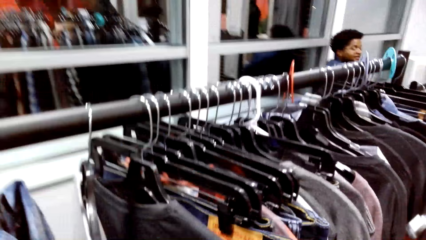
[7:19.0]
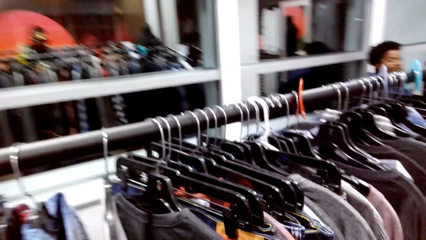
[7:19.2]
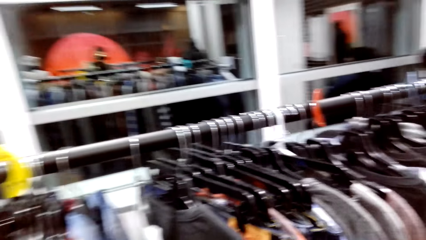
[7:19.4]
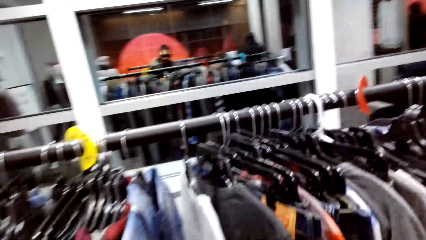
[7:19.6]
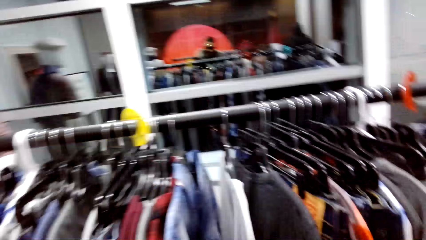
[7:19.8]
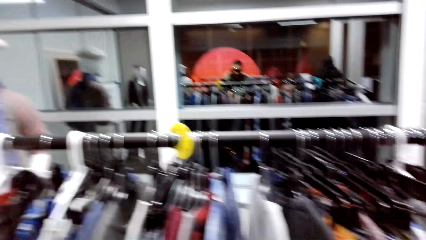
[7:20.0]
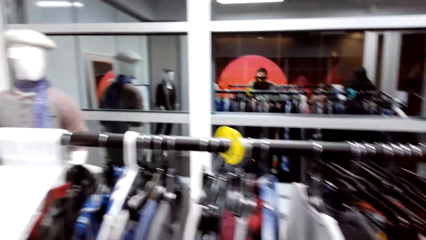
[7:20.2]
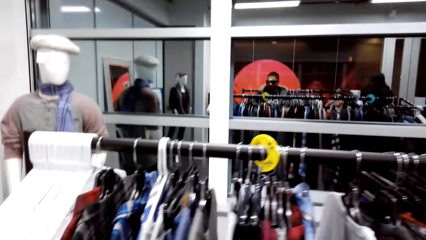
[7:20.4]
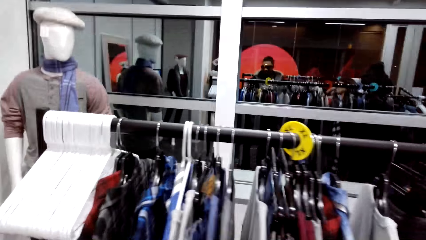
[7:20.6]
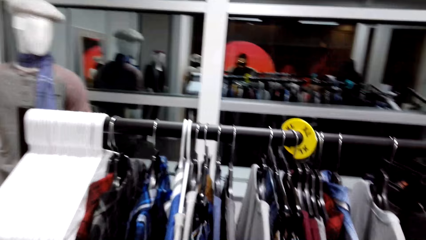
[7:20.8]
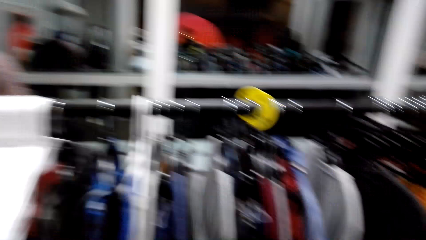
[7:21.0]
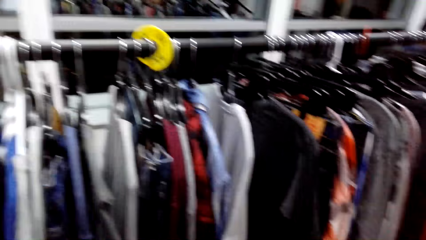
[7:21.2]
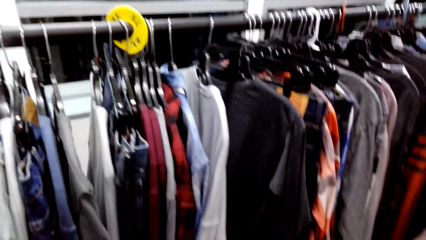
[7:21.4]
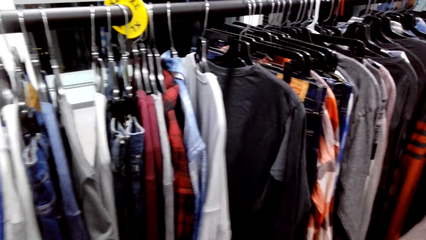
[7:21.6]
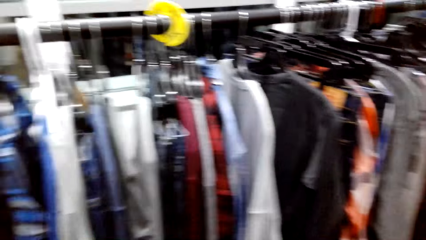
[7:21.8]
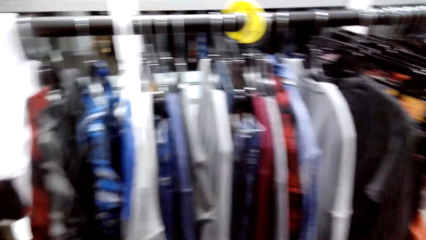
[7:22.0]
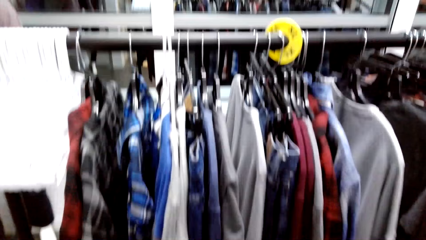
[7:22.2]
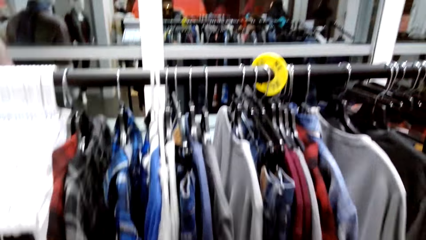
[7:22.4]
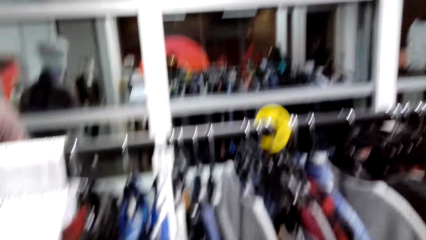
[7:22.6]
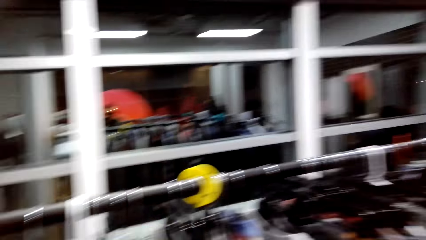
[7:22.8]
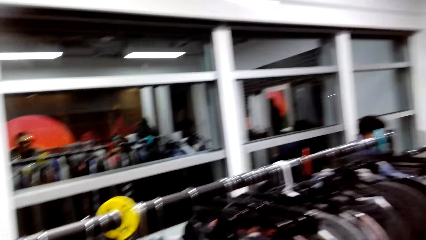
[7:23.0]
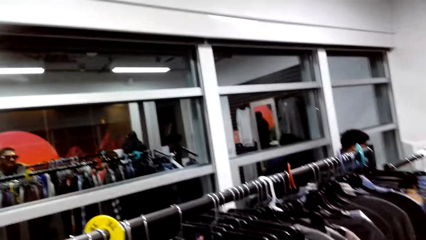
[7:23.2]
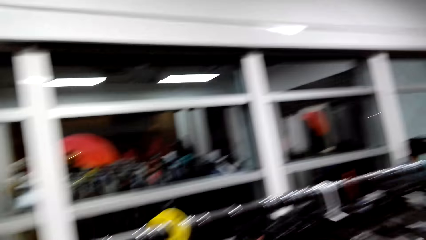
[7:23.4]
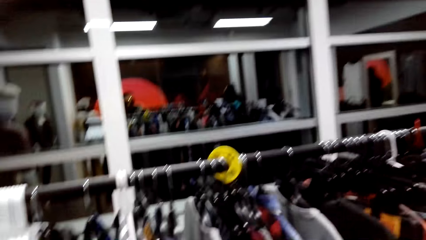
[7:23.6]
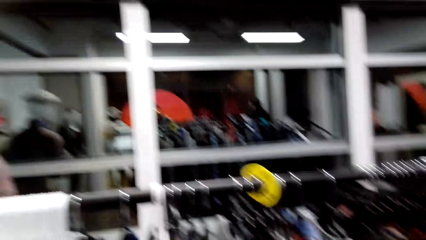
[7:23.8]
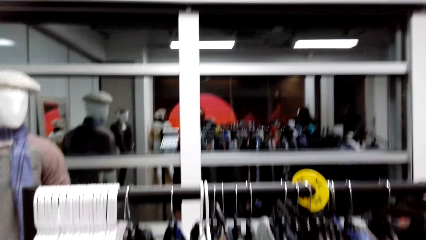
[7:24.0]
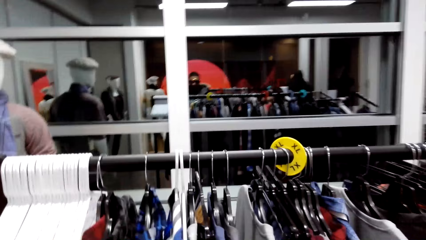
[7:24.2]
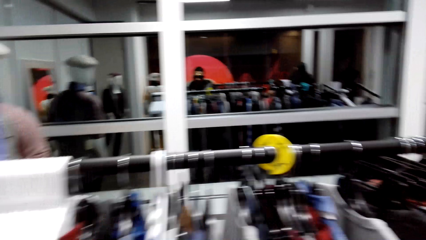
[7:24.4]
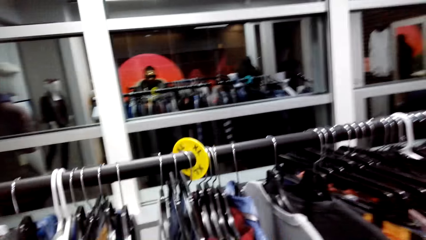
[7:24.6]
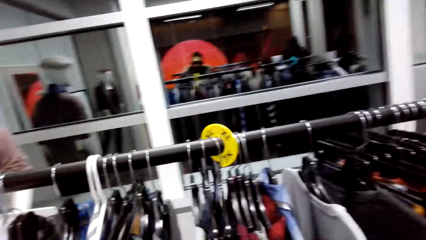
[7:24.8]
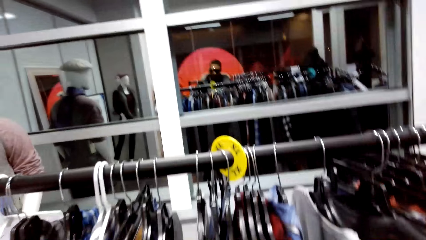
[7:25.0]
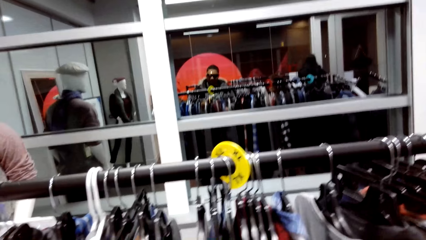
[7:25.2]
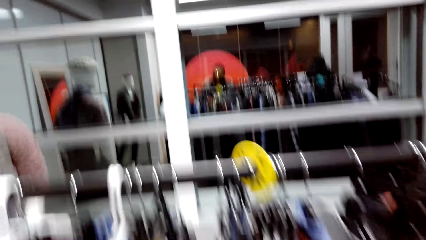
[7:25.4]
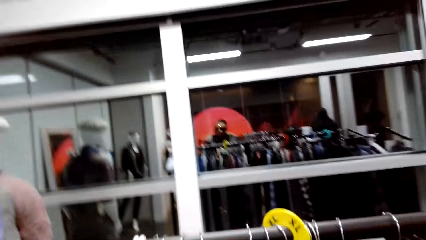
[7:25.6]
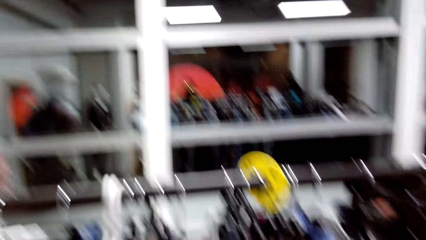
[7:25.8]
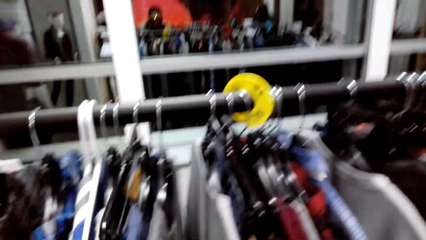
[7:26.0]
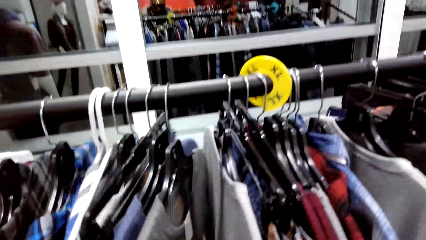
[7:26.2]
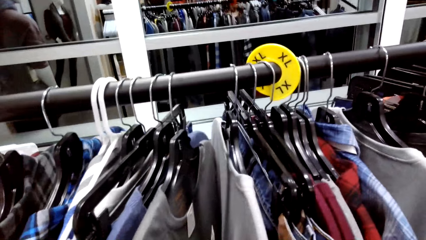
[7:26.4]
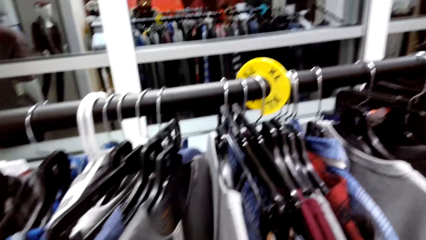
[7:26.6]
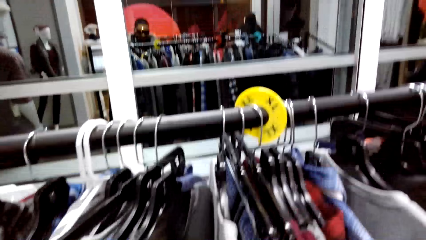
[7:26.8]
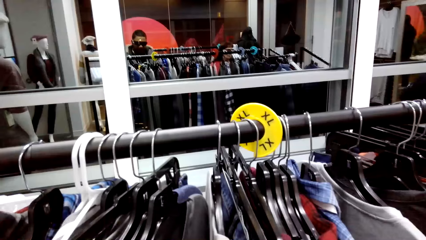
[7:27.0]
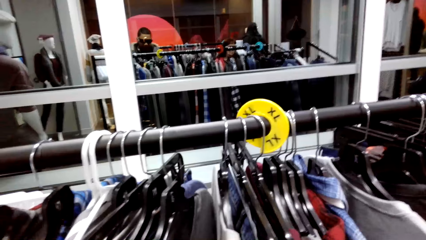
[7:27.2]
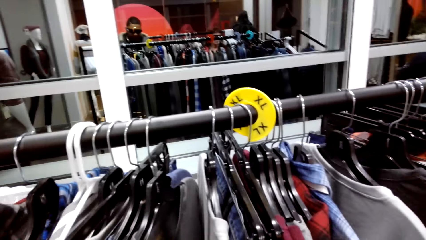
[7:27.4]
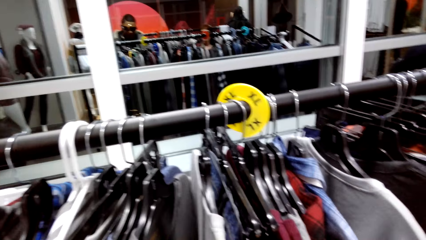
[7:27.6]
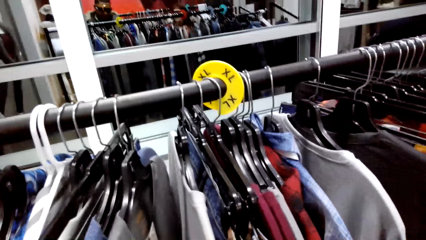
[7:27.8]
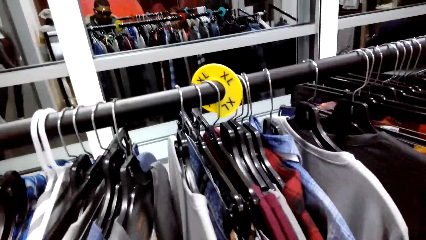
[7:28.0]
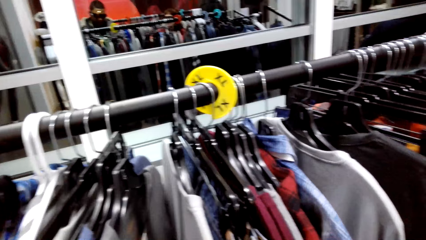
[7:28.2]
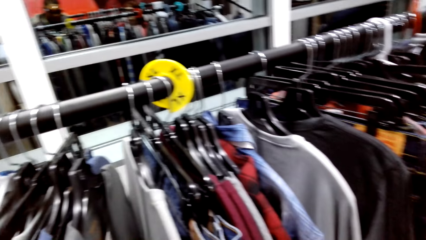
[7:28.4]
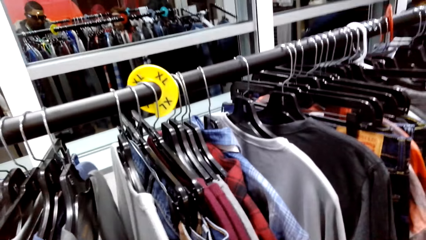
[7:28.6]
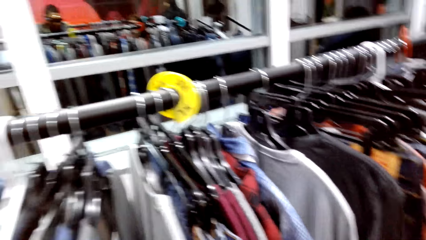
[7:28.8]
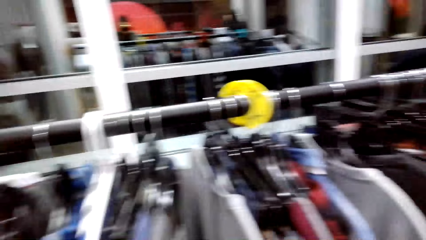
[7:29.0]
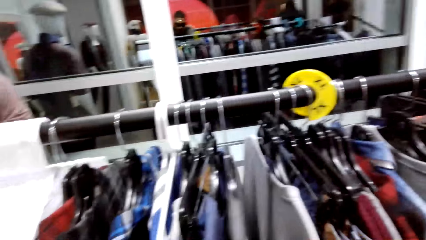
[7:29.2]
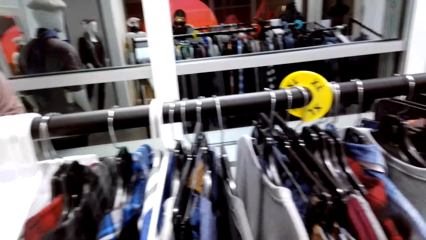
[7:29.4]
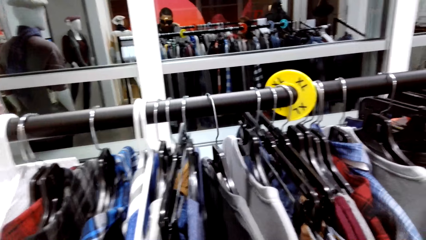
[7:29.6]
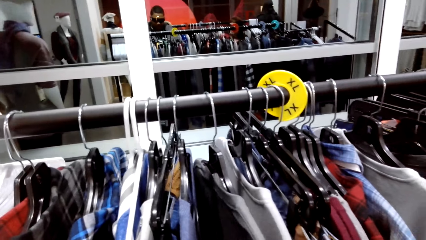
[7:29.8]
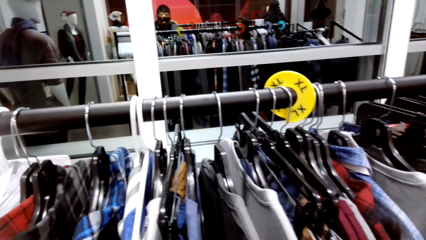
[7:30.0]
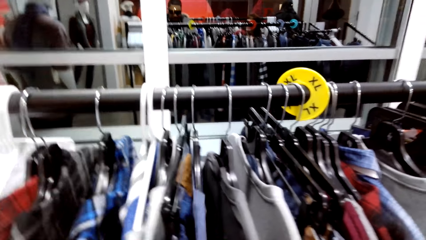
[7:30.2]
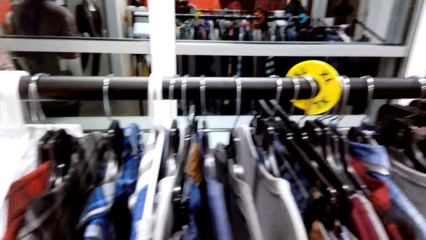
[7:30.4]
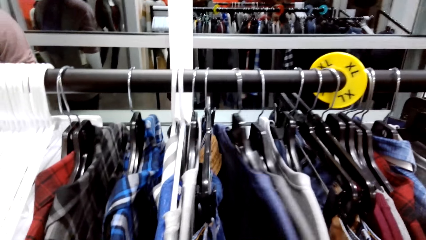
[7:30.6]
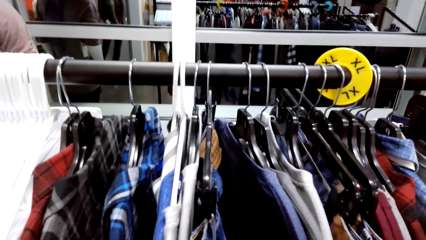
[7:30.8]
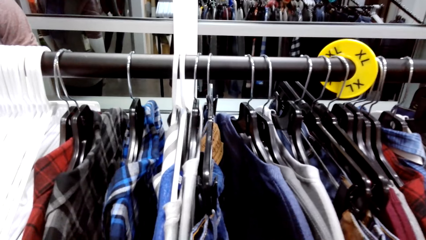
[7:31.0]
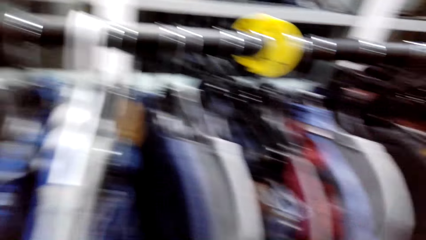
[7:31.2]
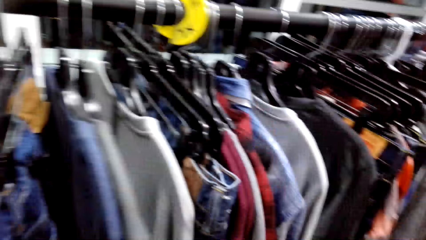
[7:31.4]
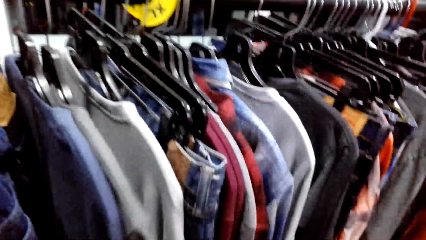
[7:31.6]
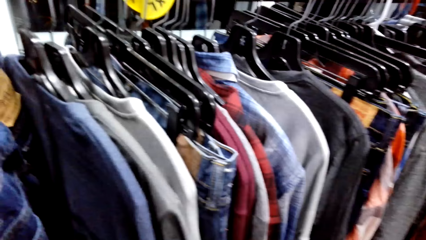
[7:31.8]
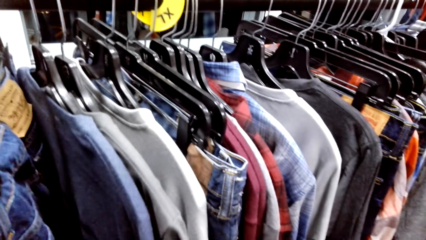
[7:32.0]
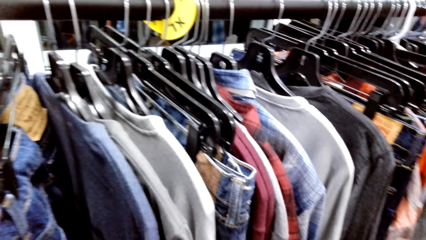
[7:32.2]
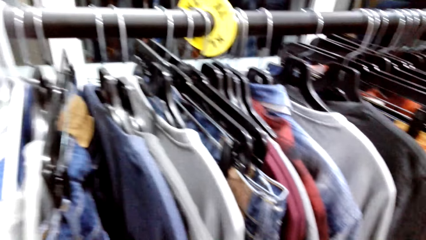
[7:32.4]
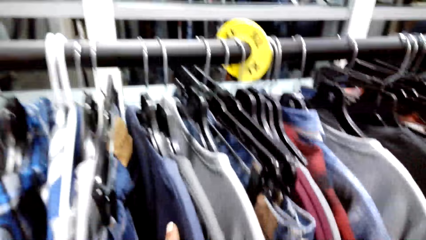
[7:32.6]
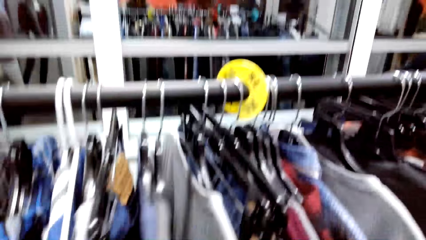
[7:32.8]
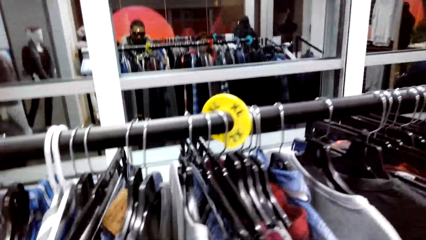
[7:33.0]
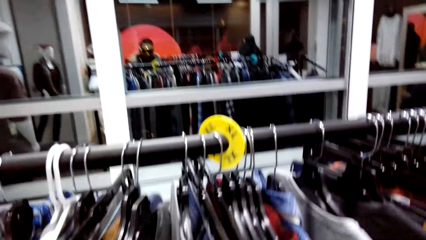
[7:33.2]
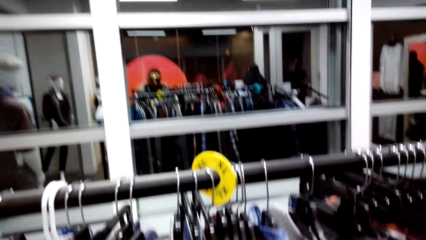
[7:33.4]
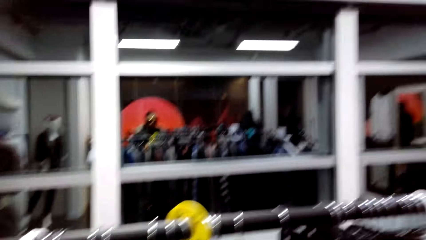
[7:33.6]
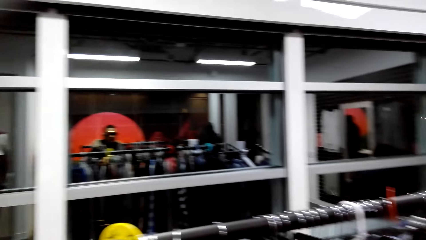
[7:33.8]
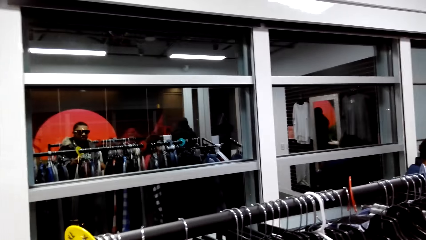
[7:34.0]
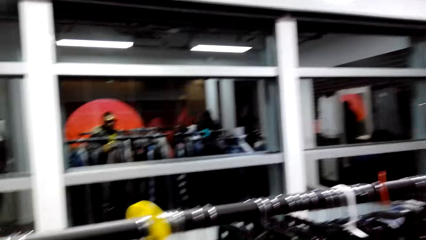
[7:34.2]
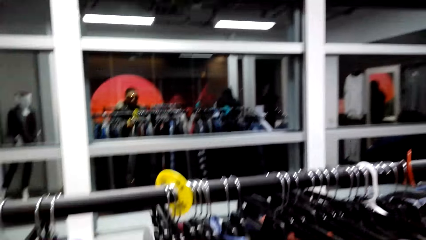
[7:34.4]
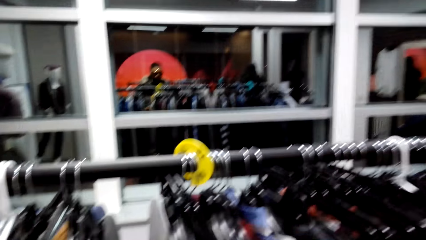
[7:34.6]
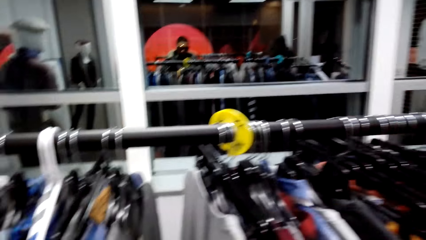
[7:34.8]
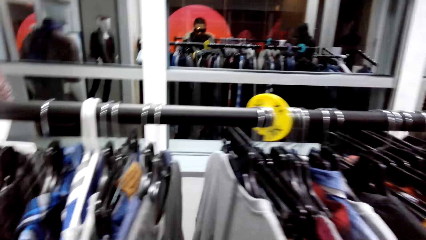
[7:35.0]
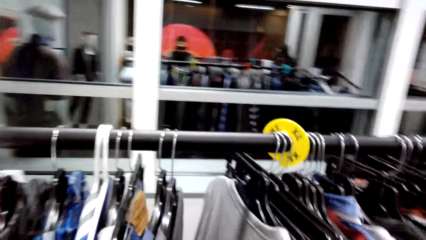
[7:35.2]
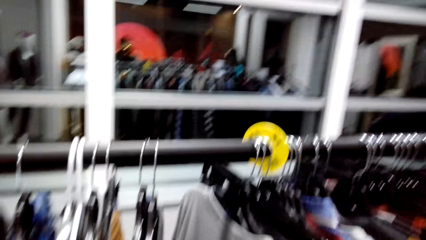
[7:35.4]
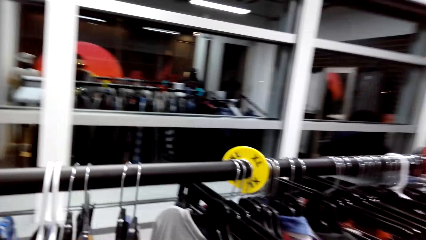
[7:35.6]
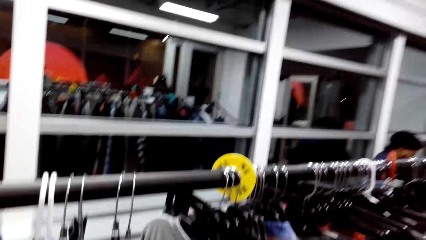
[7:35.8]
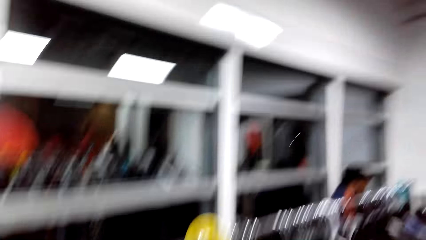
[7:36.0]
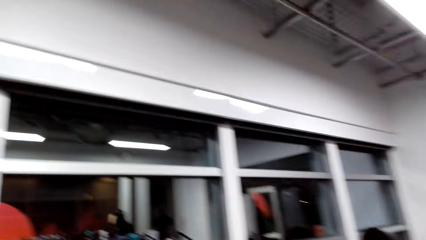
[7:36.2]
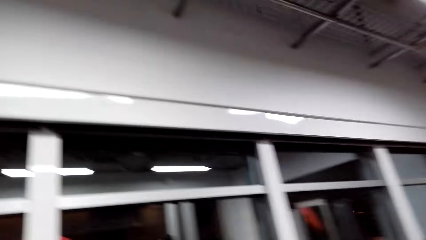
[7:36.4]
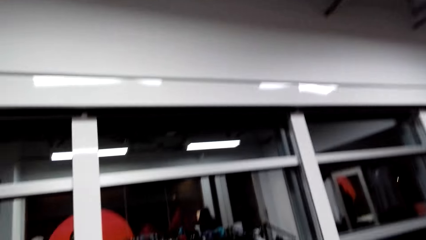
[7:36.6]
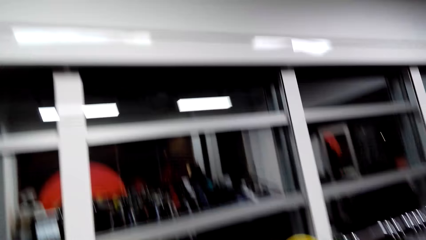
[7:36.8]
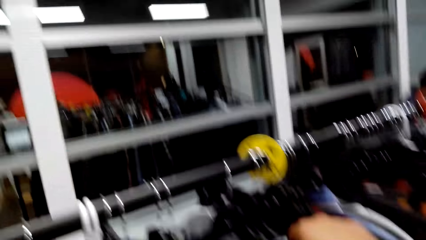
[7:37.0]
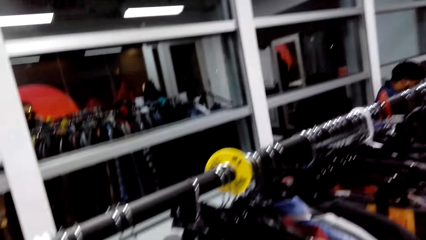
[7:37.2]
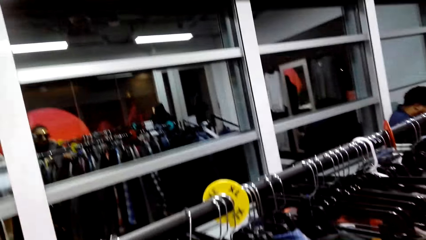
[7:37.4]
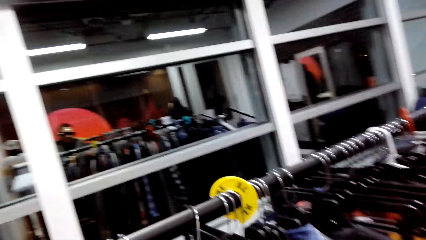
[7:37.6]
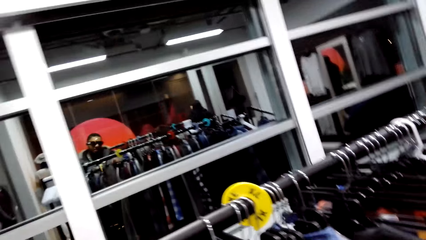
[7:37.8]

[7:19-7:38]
The camera wearer picks a cloth. They walk around the clothing store. They look around the clothing. They move at the cloths. They dialogue with a person. They look around the clothing. They dialogue with the person.
